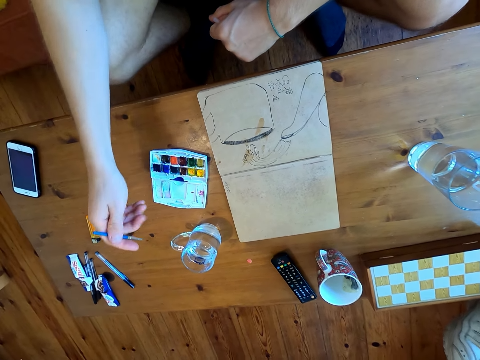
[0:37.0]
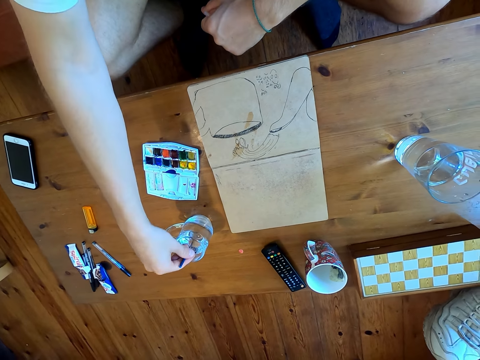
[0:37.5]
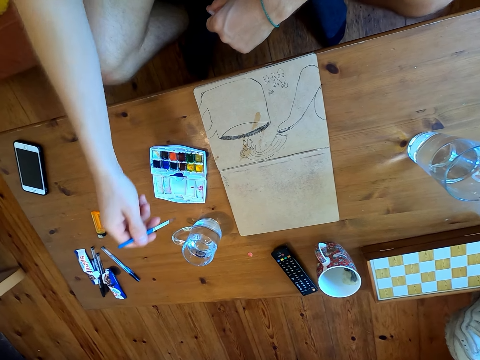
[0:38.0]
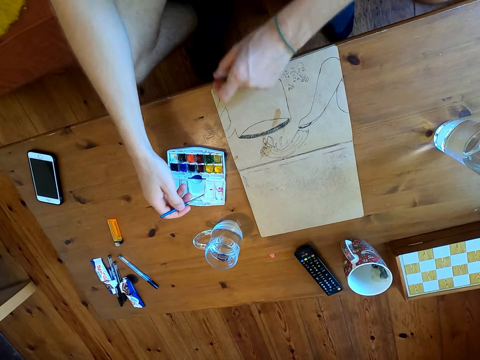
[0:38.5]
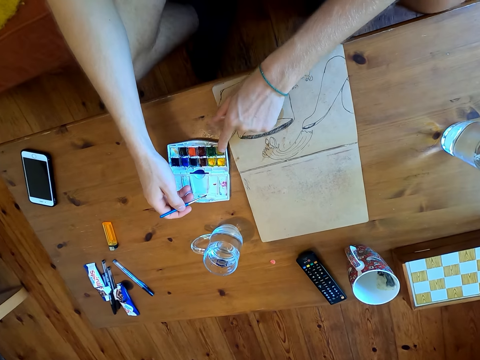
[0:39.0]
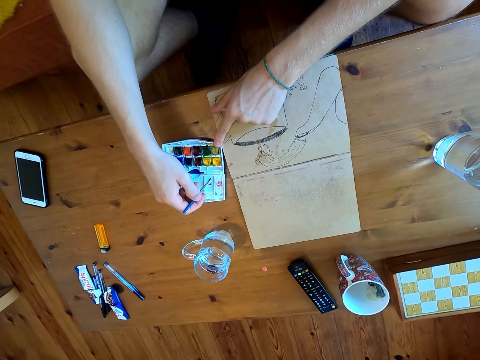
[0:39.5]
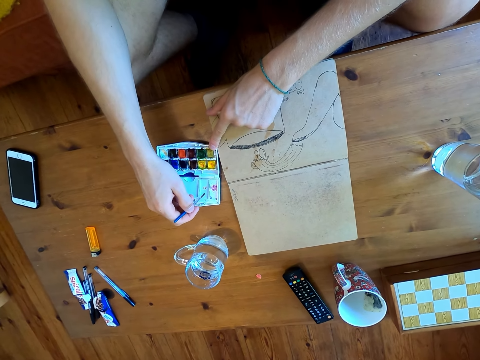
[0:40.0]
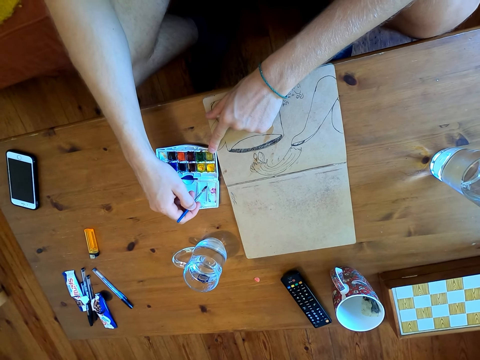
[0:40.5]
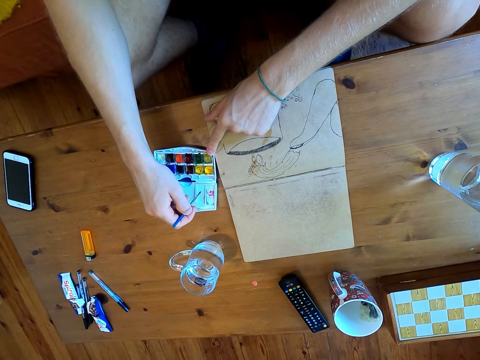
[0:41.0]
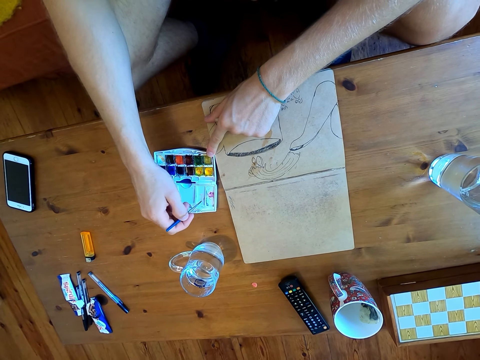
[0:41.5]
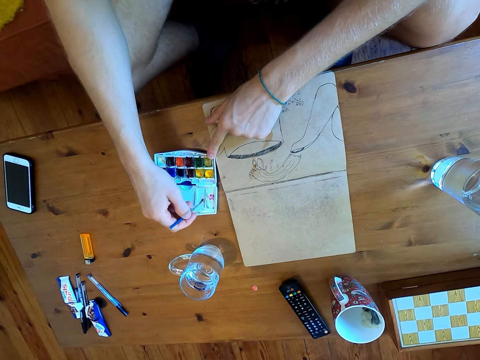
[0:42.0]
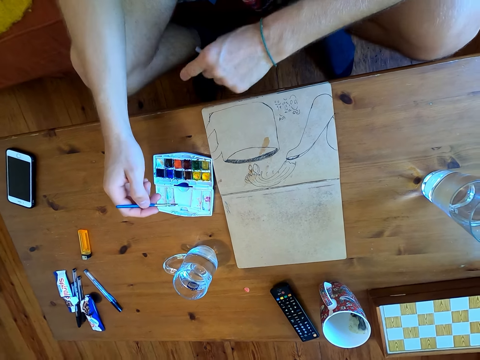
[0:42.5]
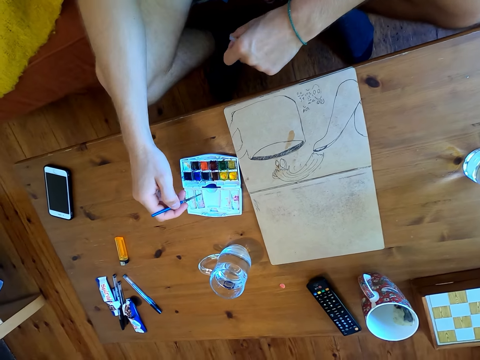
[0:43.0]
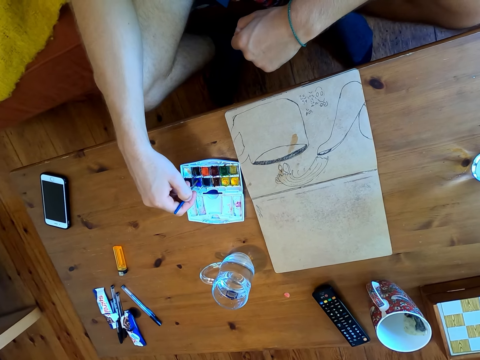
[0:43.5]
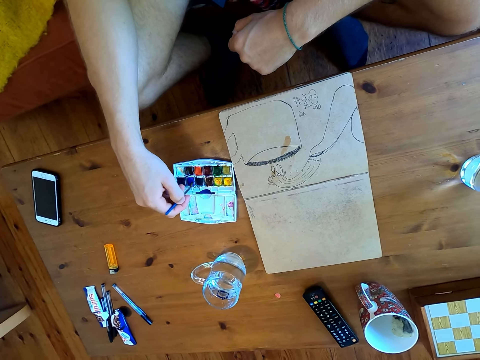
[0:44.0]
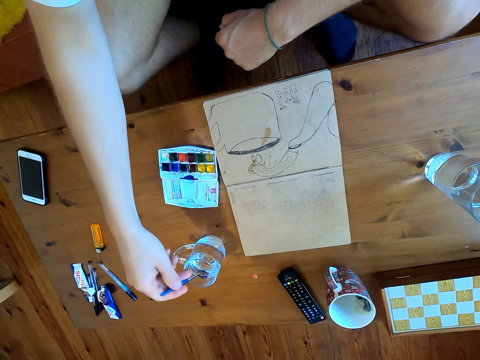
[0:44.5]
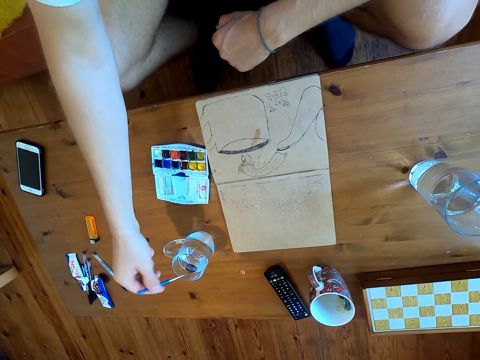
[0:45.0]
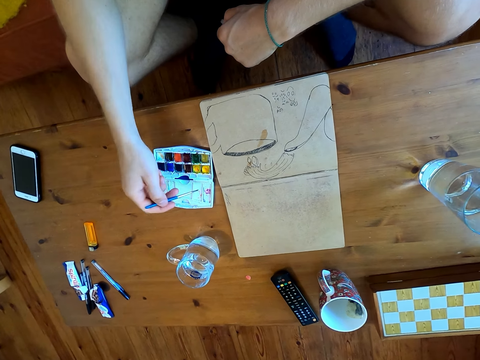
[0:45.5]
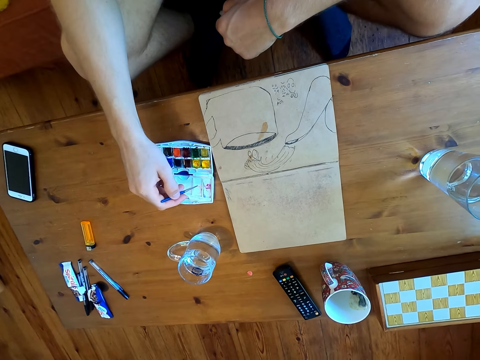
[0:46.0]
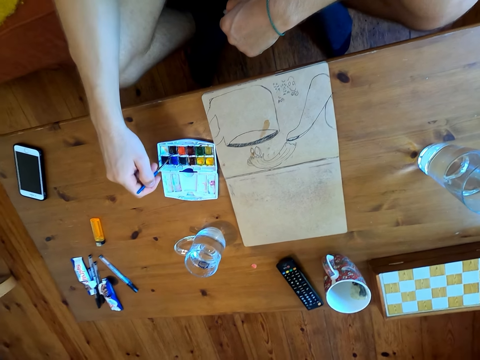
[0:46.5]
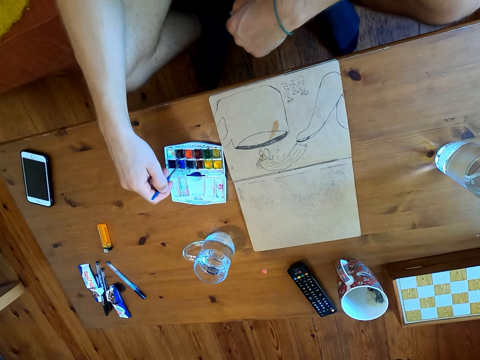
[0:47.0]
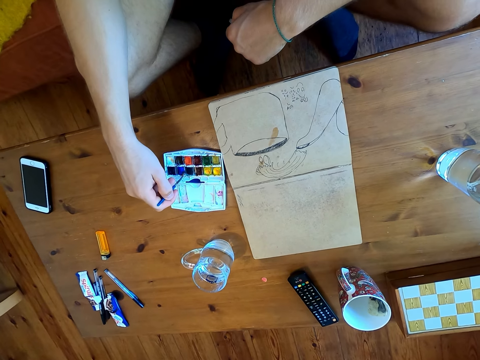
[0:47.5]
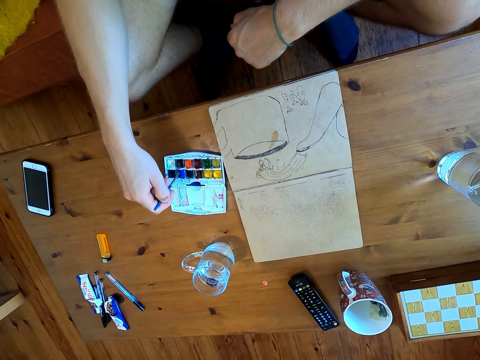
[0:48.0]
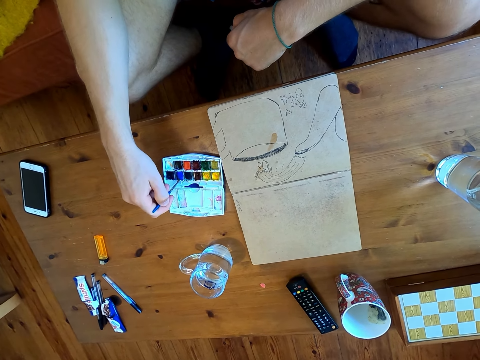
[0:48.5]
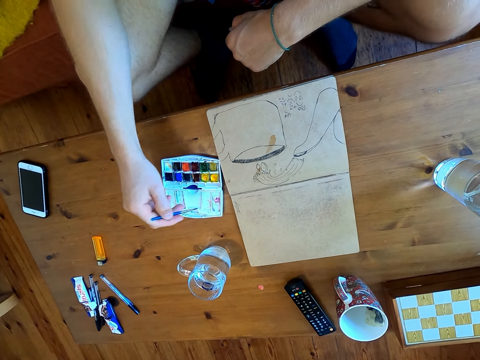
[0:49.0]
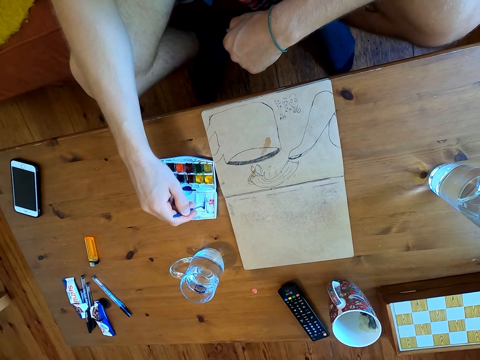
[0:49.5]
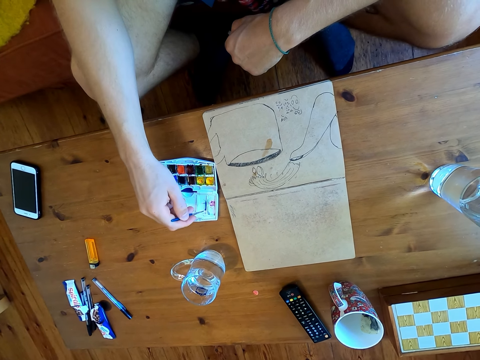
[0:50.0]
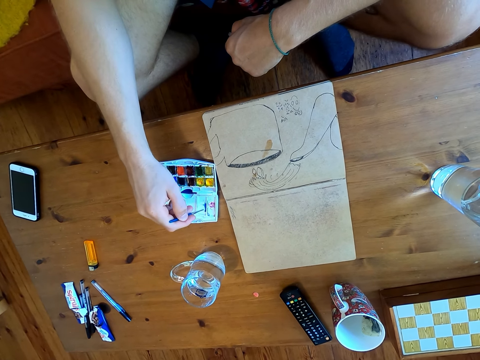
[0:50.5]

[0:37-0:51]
The camera wearer pulls the watercolor set. They dip the paint brush in the glass of water. They immerse the brush in the watercolor. They pull the watercolor set. They dip the brush in the glass of water. They immerse the brush in the watercolor. They mix paints in the paint plate.

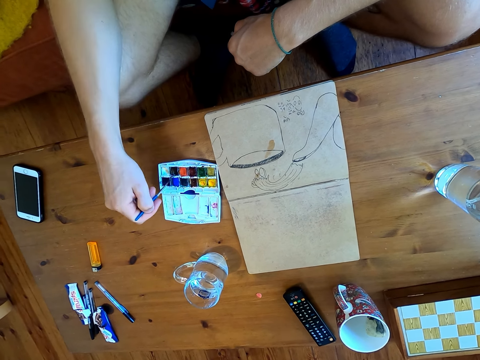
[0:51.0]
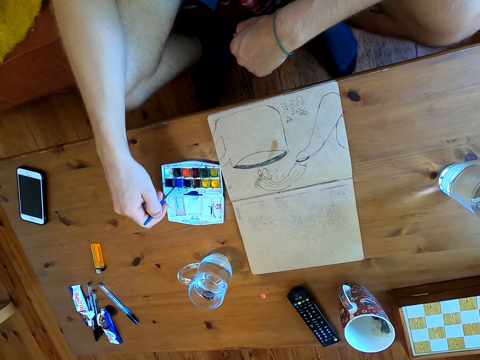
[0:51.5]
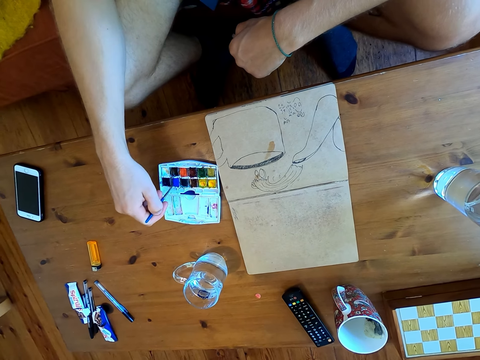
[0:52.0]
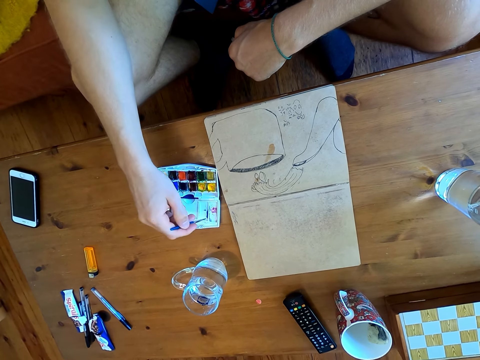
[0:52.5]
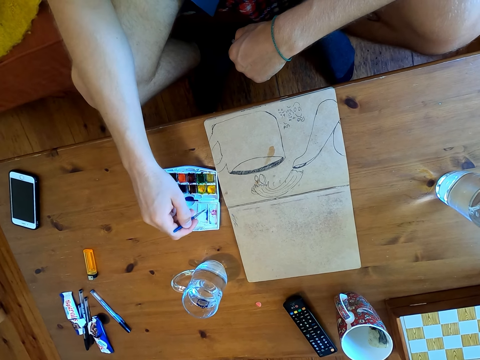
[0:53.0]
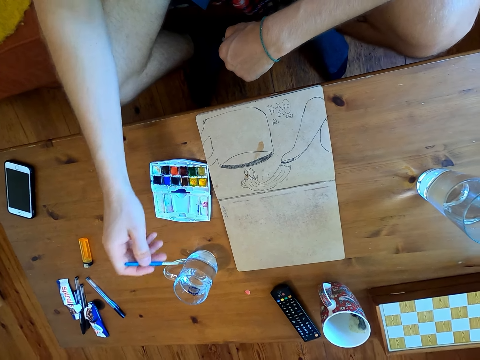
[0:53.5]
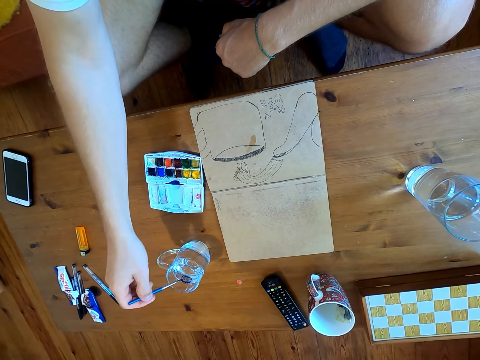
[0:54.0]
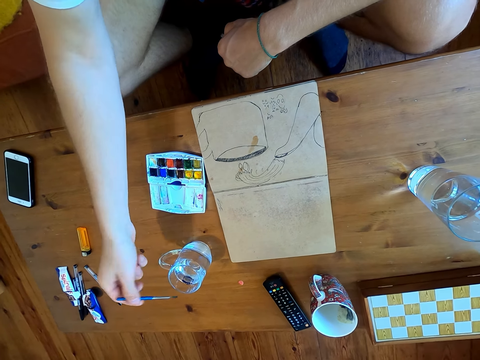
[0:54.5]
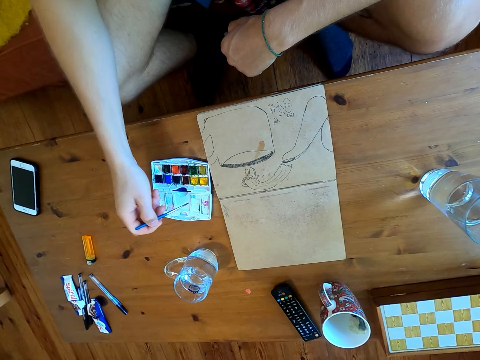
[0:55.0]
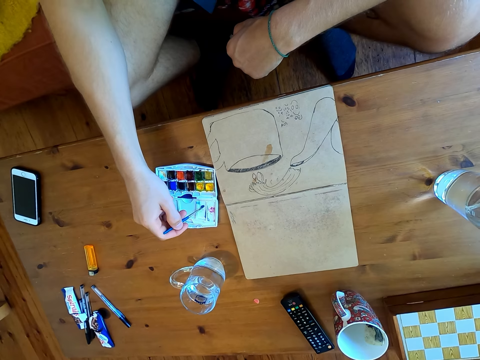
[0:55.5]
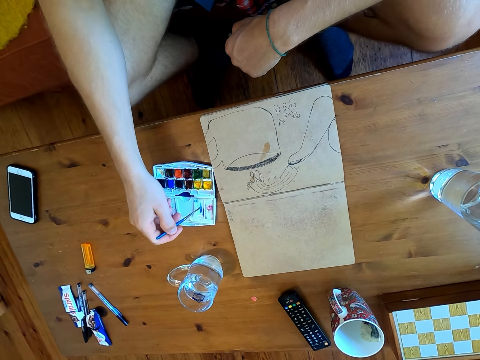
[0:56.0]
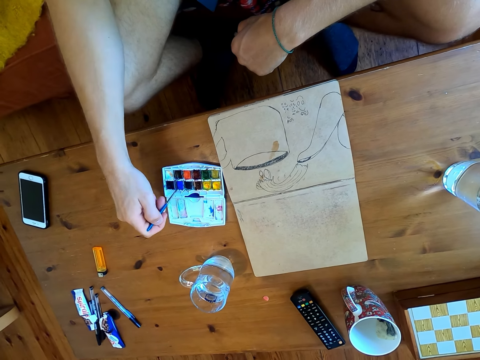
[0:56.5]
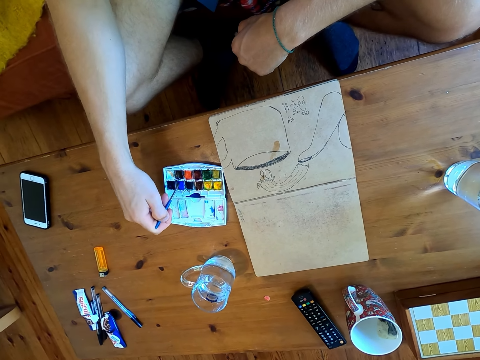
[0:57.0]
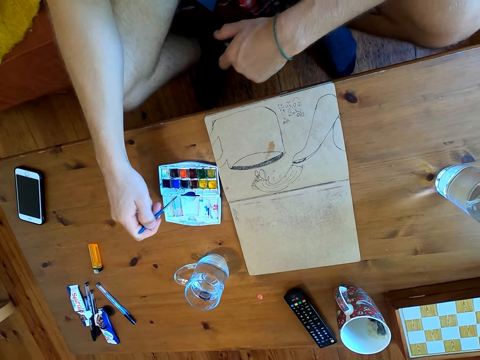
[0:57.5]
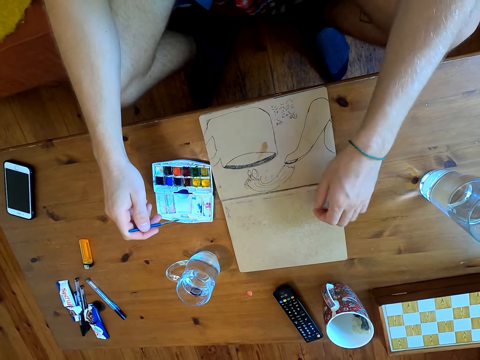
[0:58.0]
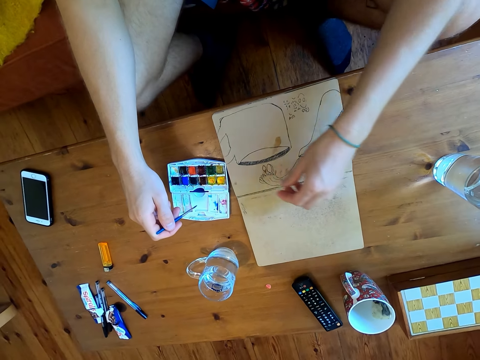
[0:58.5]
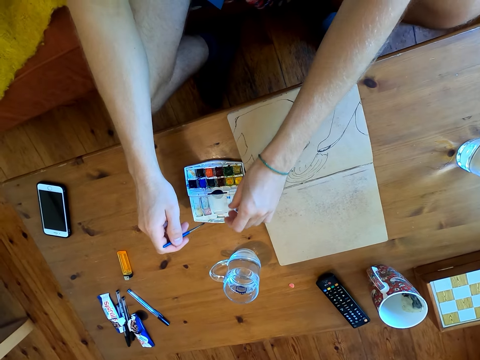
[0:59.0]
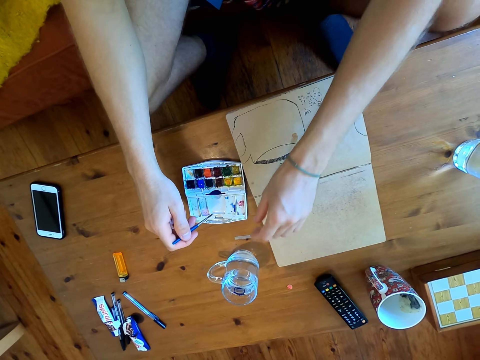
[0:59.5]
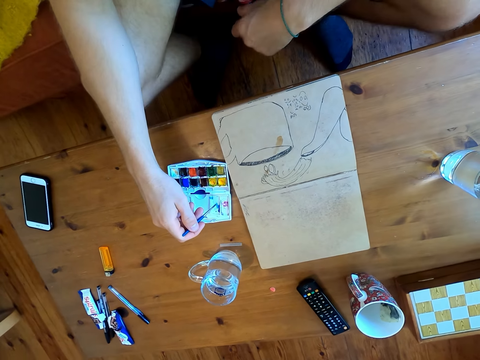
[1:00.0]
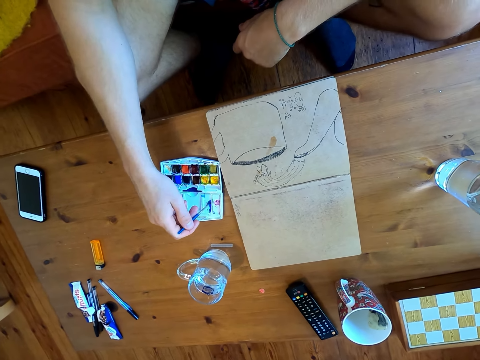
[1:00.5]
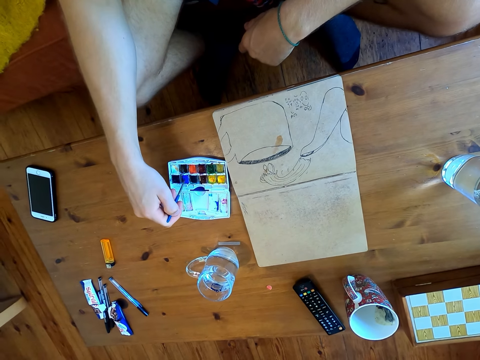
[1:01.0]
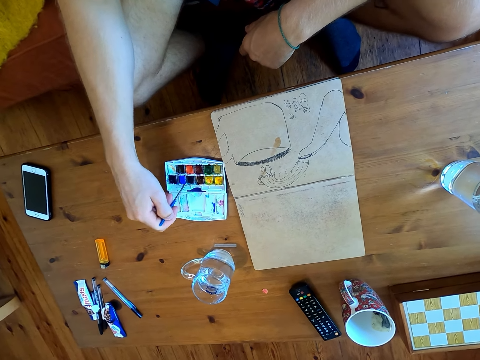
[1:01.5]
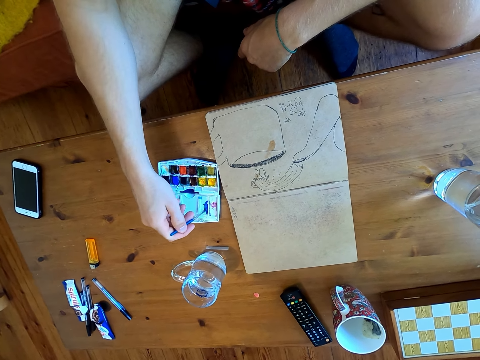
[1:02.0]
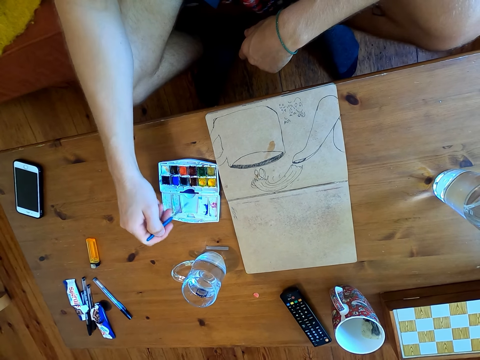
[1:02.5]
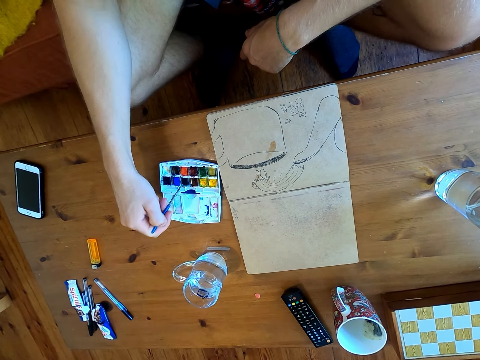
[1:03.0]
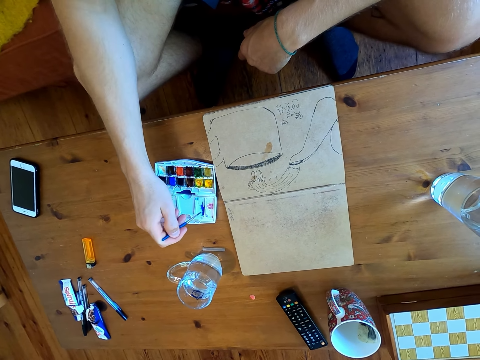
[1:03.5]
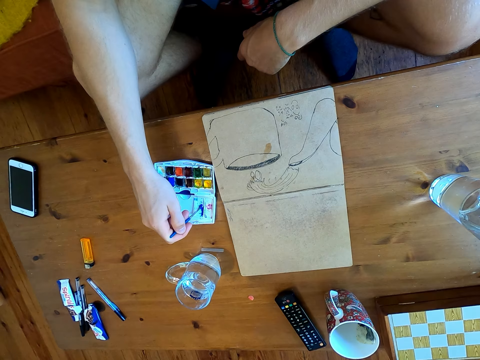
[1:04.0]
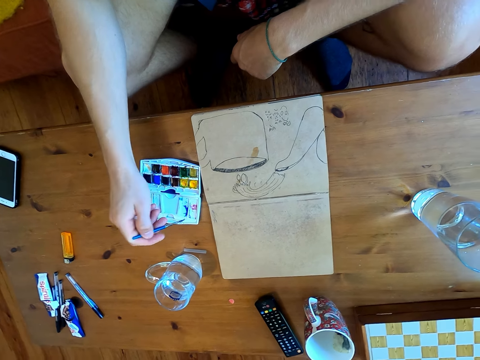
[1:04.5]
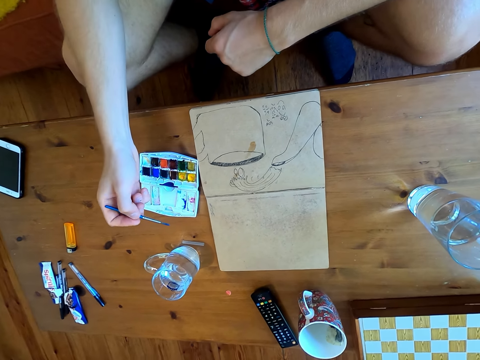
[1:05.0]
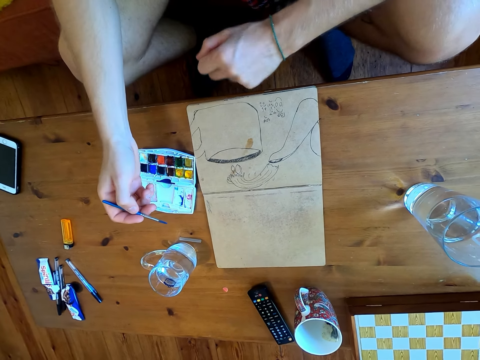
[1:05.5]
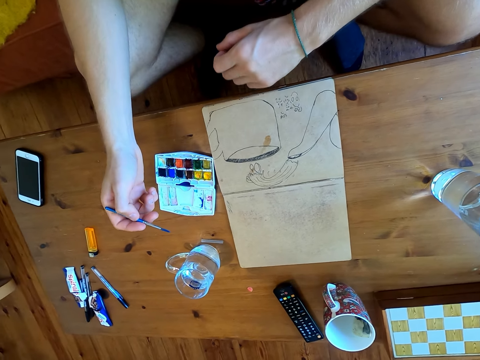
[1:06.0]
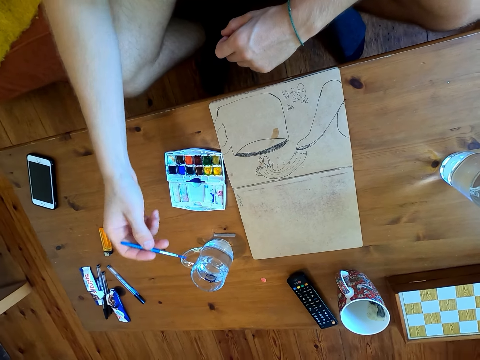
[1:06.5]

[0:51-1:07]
The camera wearer dips the brush in the glass of water. They immerse the brush in the watercolor. They put the cap on the table.
